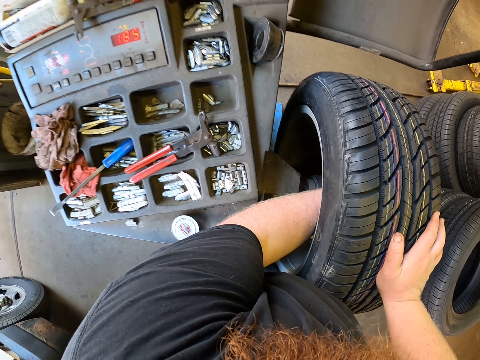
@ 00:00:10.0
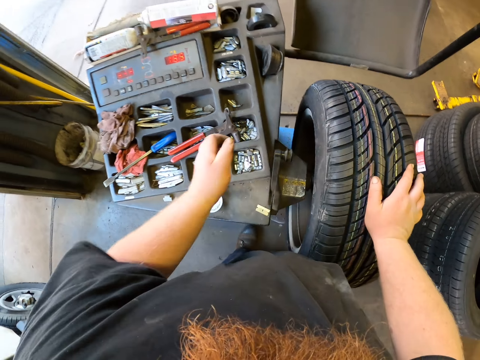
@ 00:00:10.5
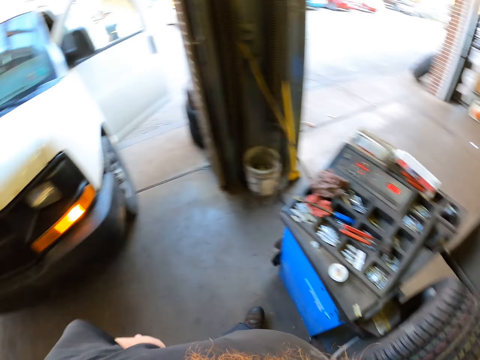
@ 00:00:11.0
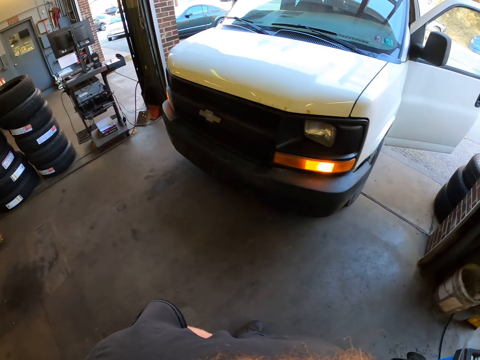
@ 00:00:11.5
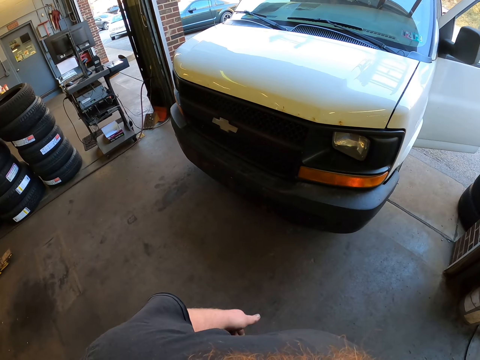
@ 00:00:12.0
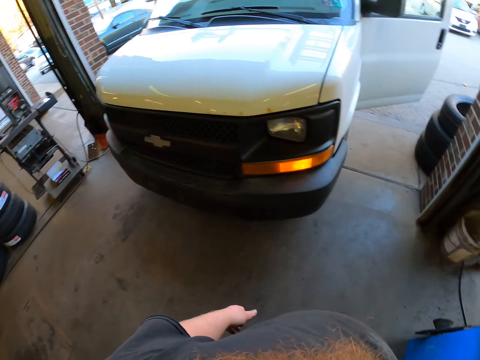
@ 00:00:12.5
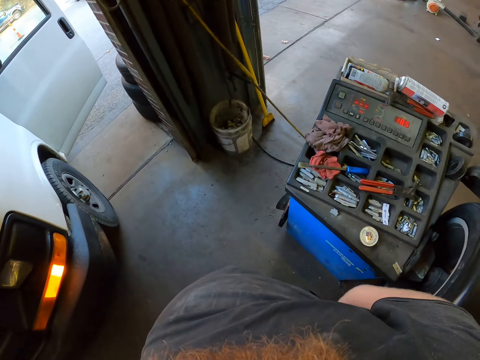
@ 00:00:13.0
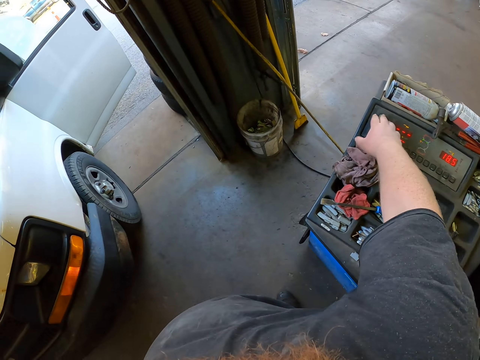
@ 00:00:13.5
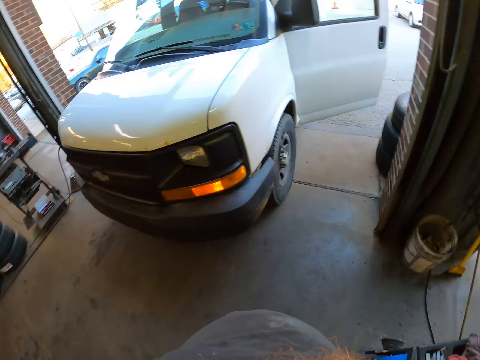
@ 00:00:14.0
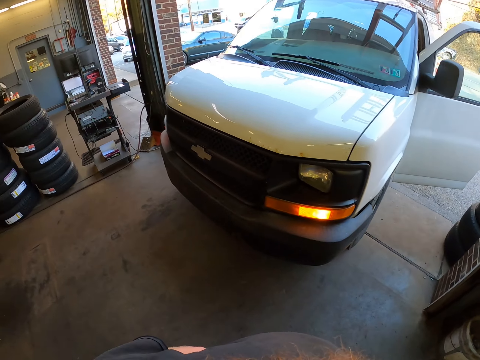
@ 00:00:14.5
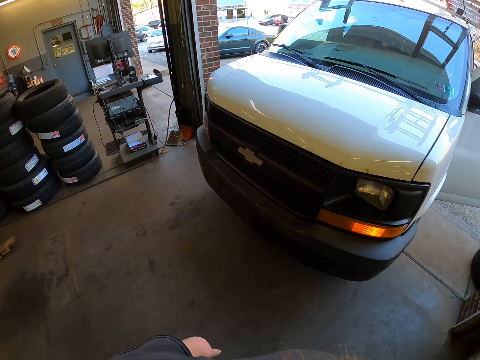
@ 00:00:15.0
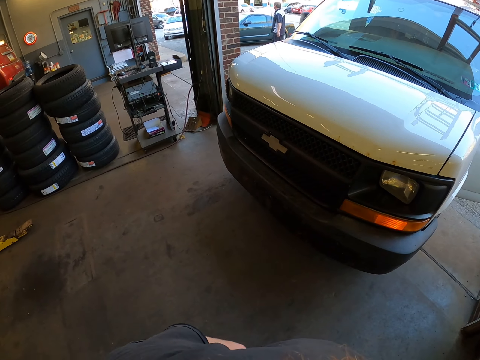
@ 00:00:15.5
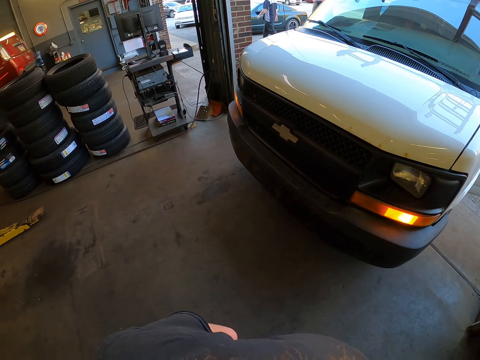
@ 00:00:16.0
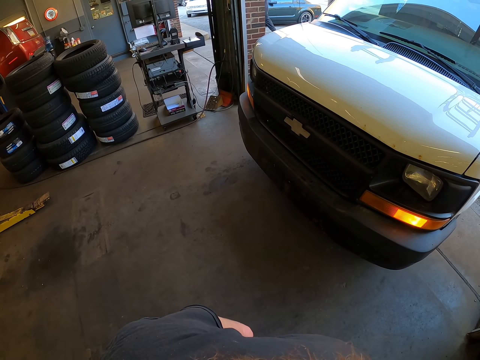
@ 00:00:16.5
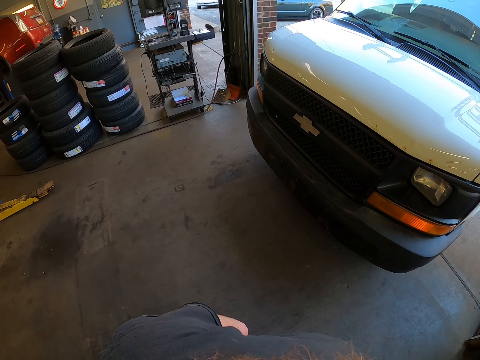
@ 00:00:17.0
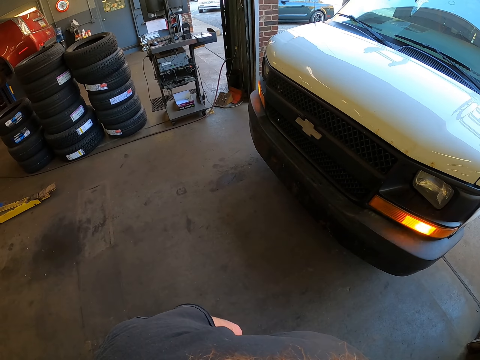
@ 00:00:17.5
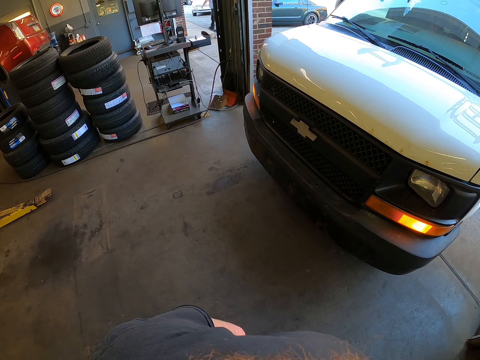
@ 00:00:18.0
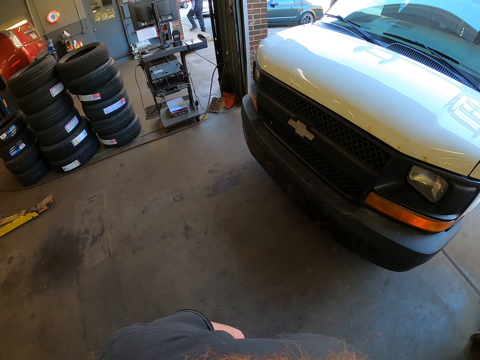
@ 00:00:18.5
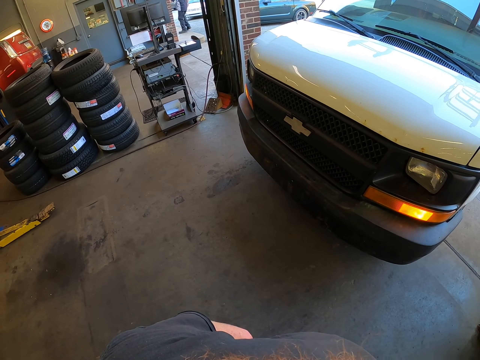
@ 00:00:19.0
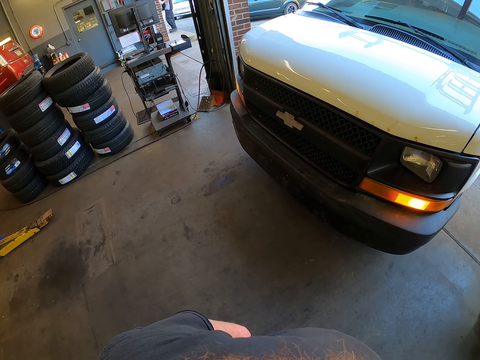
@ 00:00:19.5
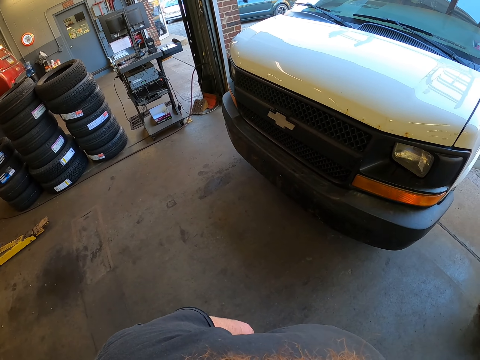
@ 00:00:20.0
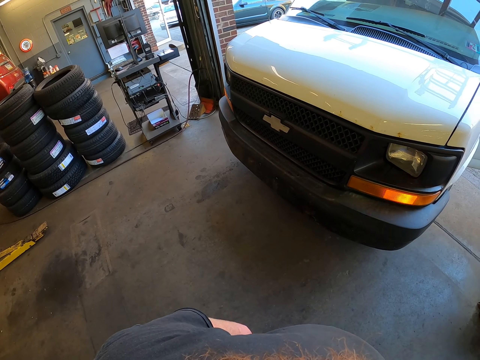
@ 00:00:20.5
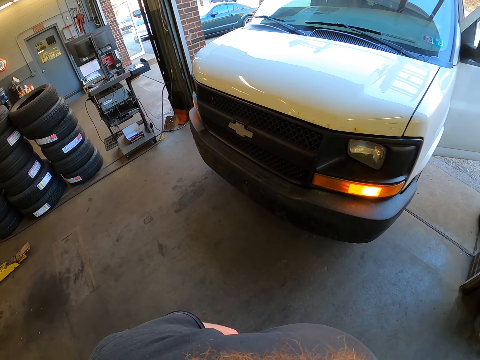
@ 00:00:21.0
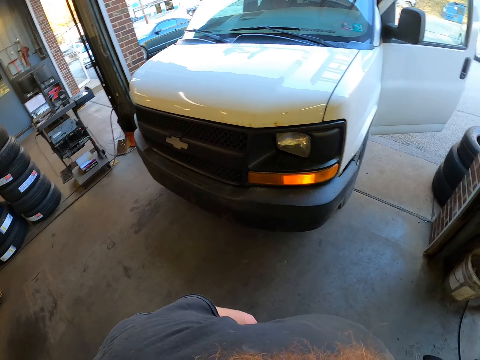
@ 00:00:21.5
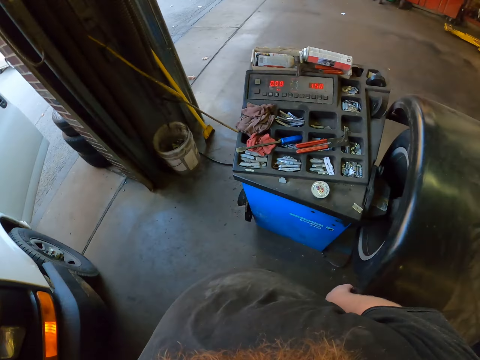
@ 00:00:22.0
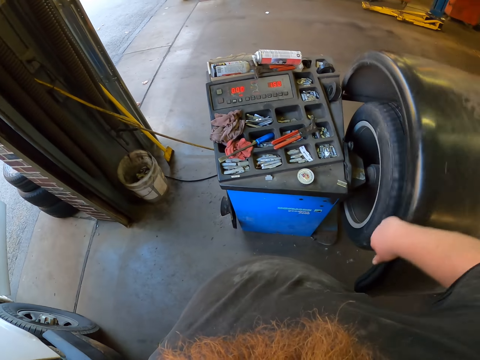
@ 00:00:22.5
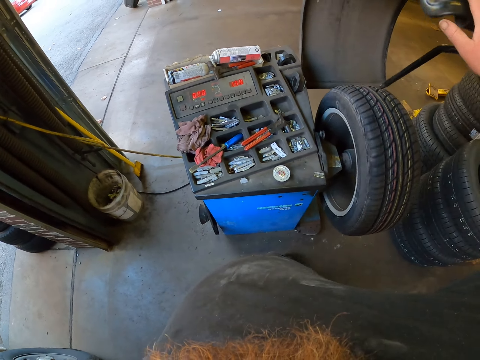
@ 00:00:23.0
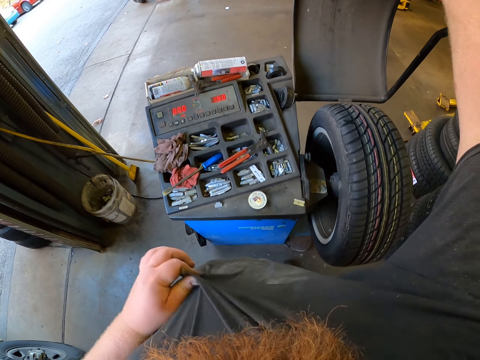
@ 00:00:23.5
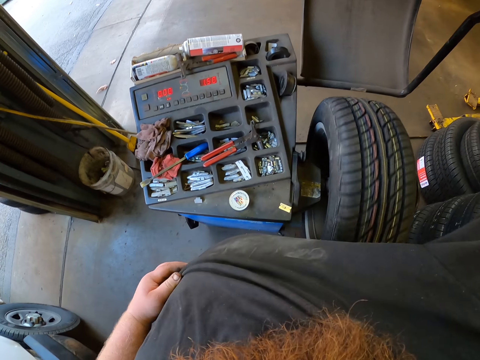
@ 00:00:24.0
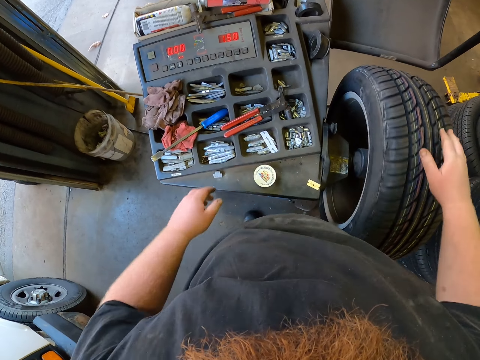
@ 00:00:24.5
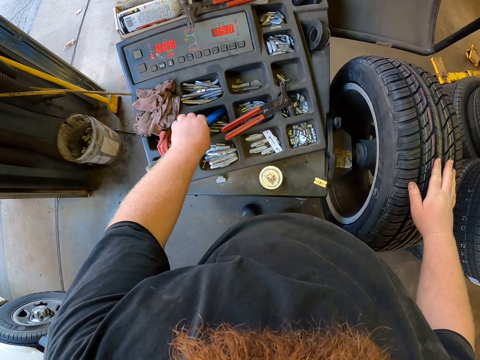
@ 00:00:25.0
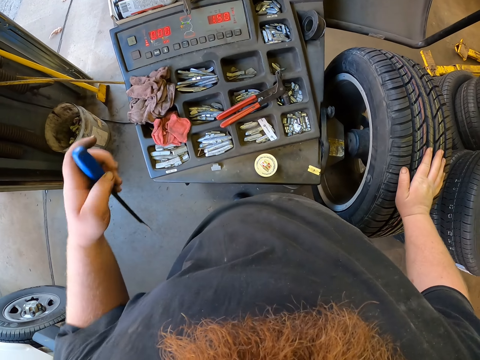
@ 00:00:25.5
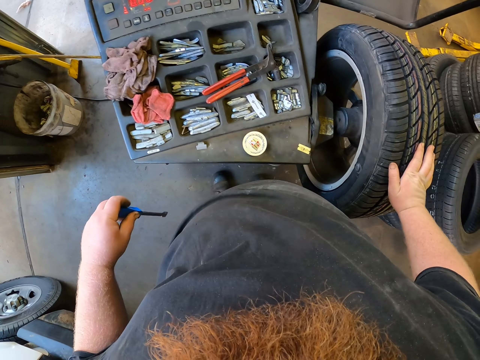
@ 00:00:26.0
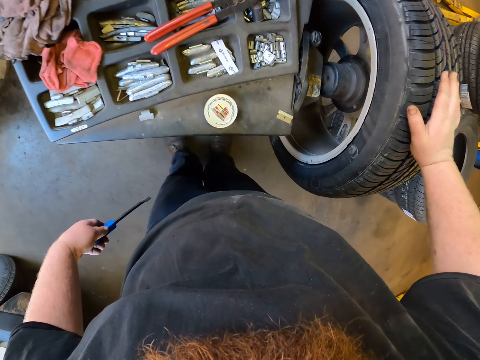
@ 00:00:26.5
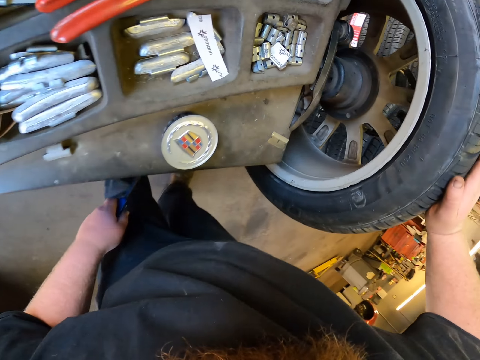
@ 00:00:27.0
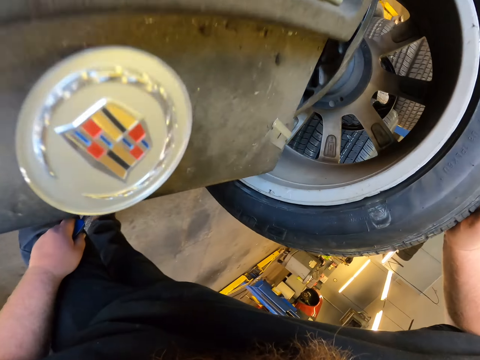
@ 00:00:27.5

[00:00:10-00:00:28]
The camera wearer looks at the truck. They press buttons on the wheel balancing machine. They stand in the garage. They look at the truck. They look at the wheel balancing machine and lift the machine cover on the wheel. They pick up a chisel.

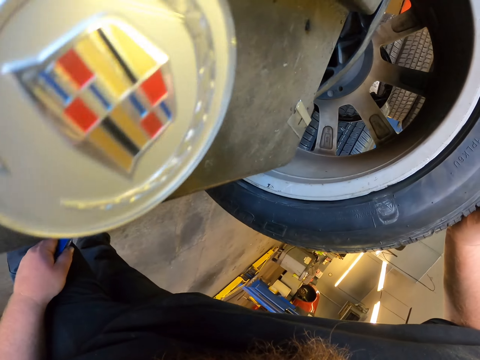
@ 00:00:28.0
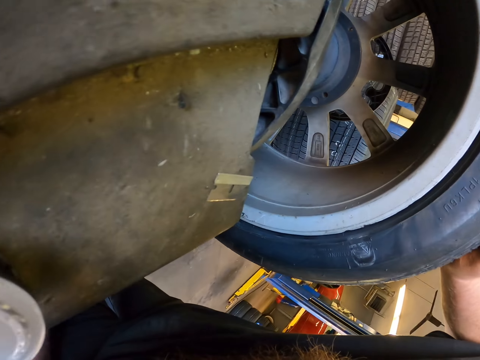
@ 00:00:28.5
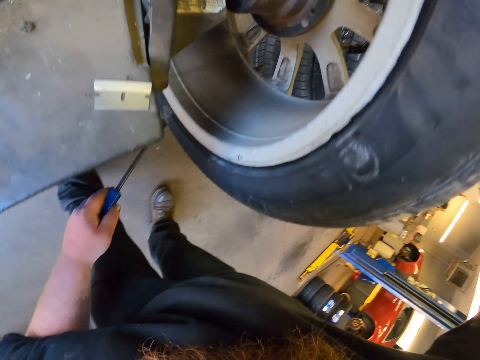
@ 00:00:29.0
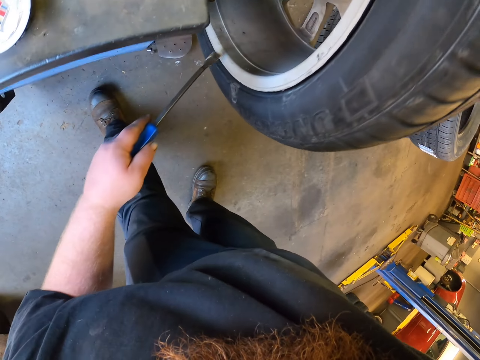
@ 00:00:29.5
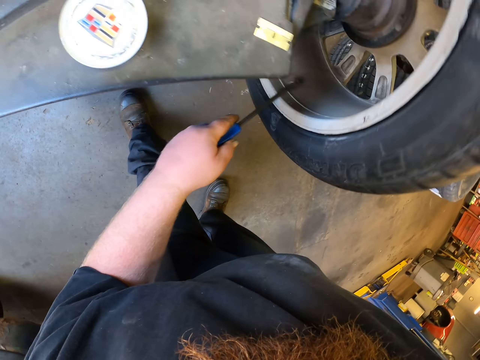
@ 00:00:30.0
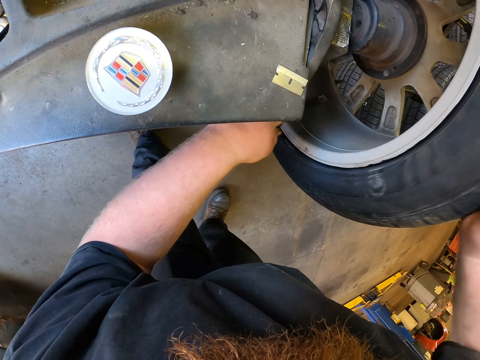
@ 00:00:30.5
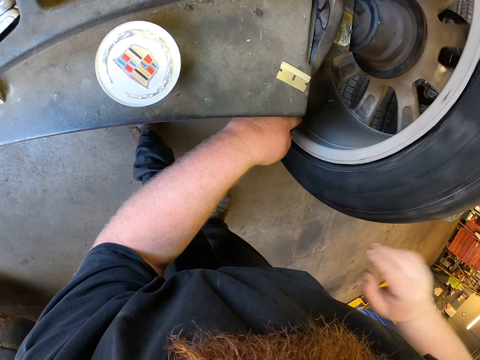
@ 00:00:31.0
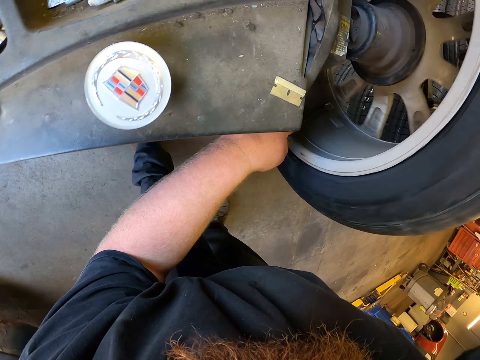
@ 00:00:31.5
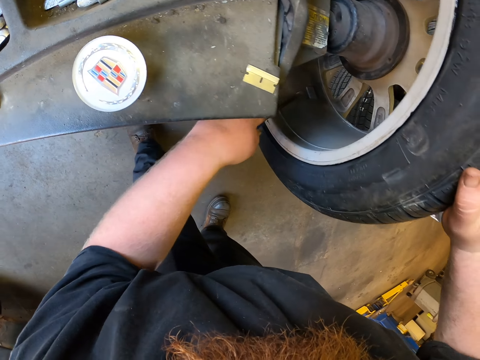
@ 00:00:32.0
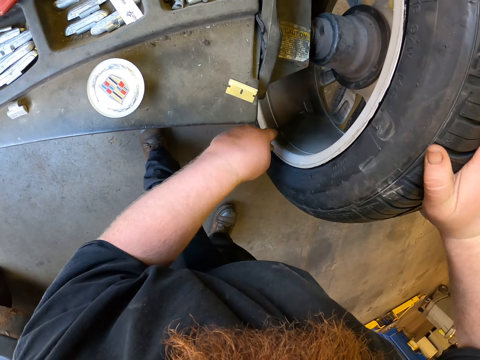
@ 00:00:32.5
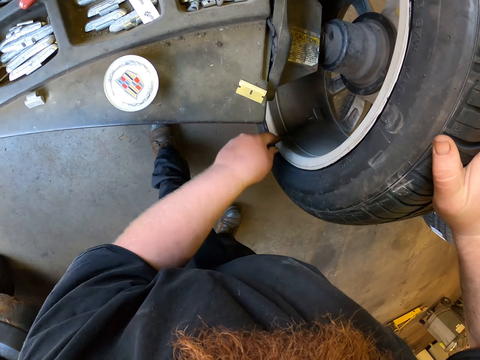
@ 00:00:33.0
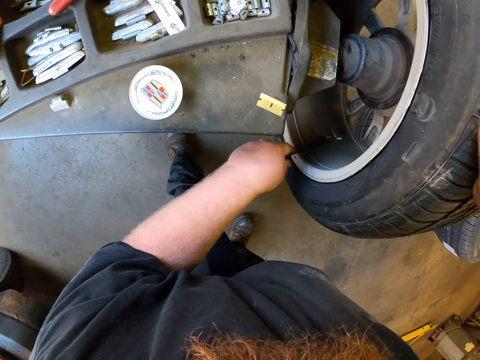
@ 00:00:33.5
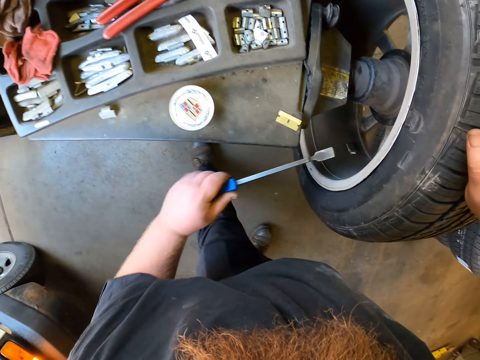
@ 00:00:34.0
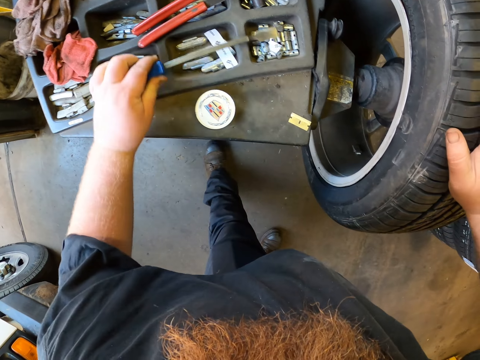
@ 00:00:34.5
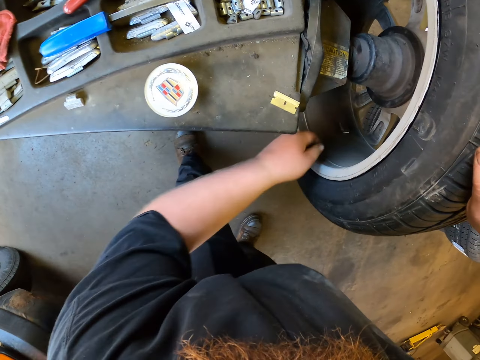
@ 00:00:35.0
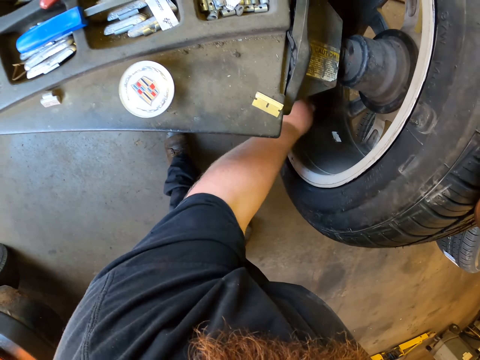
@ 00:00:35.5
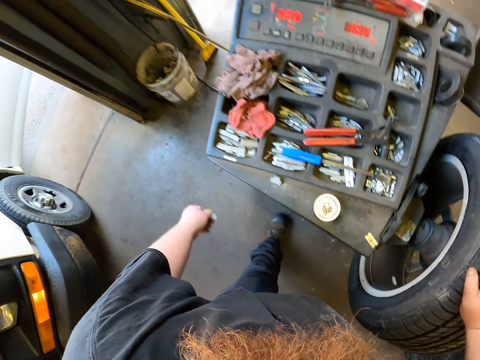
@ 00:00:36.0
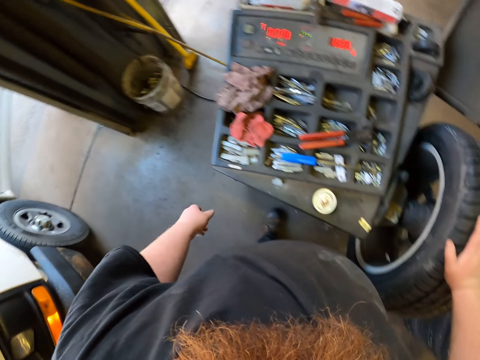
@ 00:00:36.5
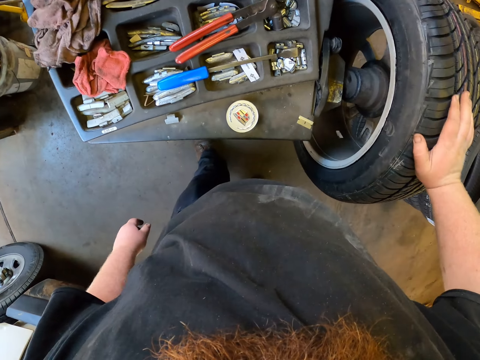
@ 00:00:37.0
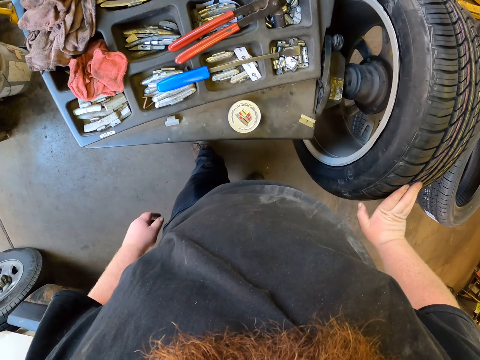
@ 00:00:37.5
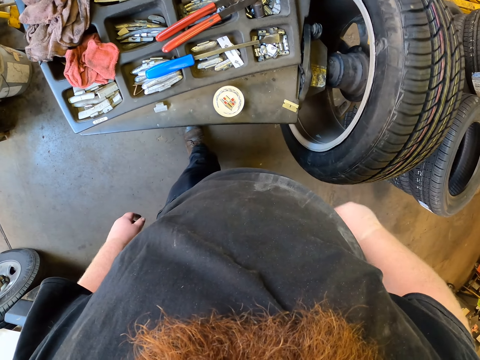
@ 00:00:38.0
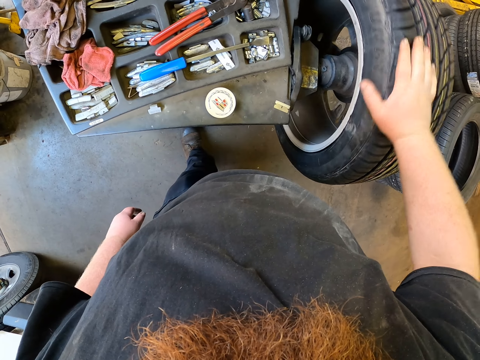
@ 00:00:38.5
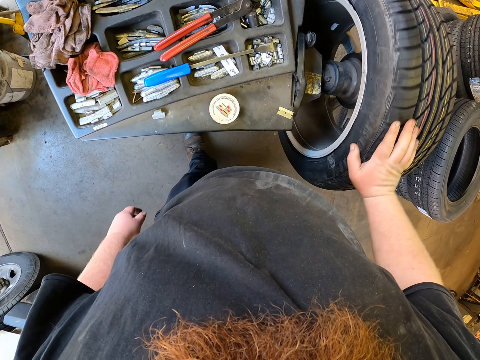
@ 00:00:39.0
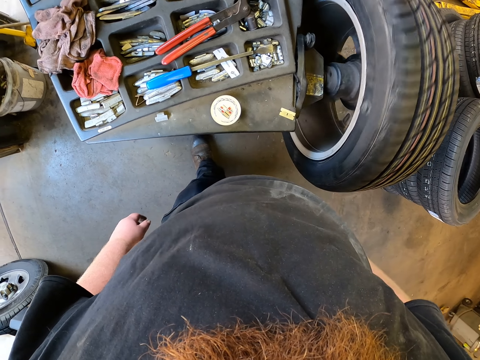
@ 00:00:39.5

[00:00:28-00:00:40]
The camera wearer presses the chisel against the wheel rim. They roll a vehicle tyre backwards. They scrub the rim with the chisel. They put the chisel down into a toolkit. They pick up something on the rim. They throw the object into the trash bin. They spin the wheel on the machine. They roll the vehicle tyre backwards.
